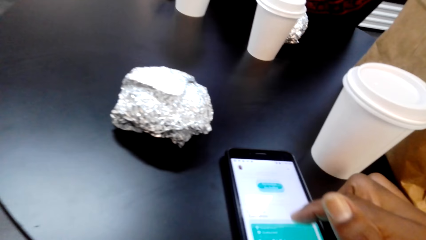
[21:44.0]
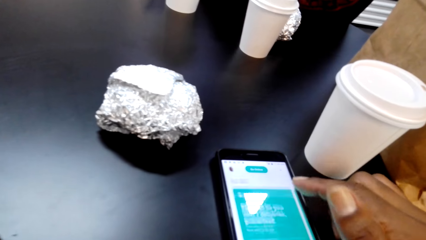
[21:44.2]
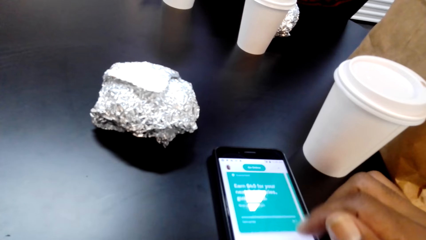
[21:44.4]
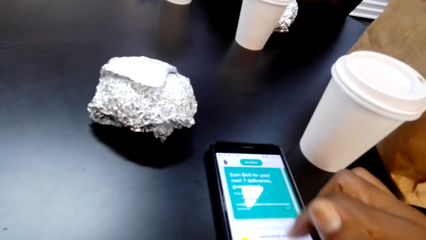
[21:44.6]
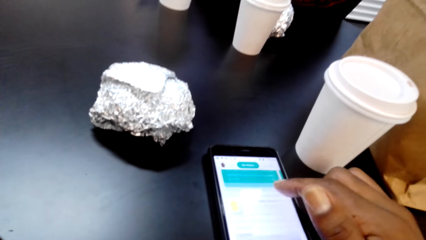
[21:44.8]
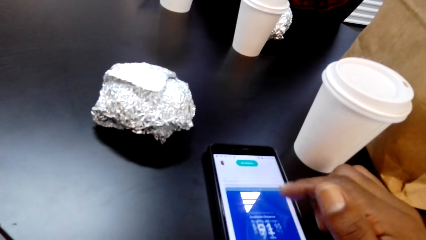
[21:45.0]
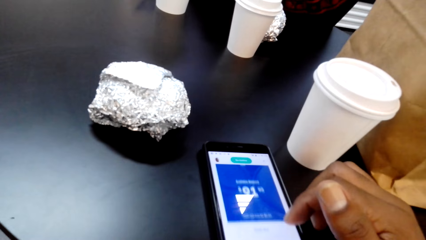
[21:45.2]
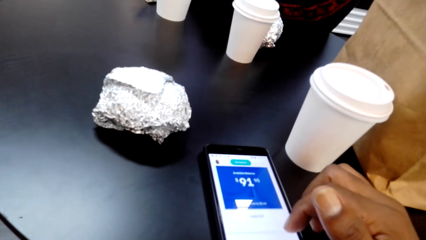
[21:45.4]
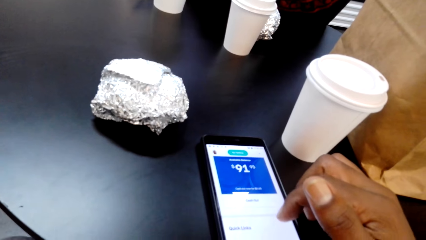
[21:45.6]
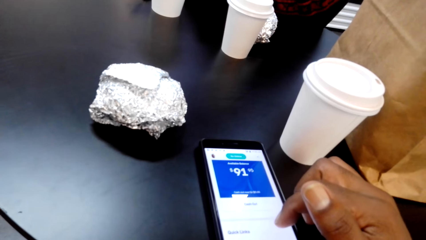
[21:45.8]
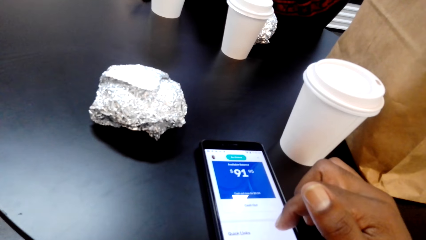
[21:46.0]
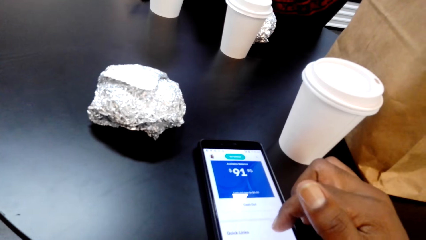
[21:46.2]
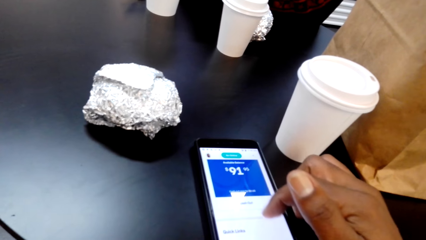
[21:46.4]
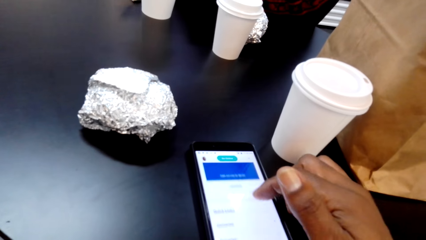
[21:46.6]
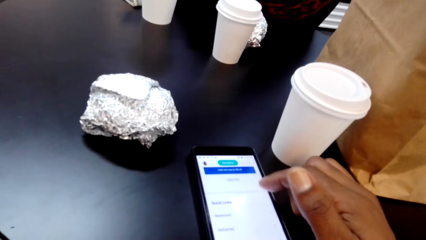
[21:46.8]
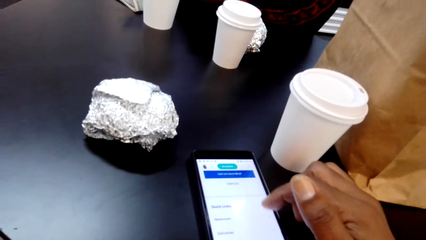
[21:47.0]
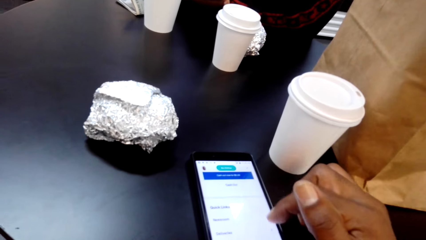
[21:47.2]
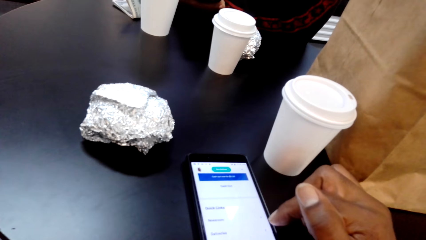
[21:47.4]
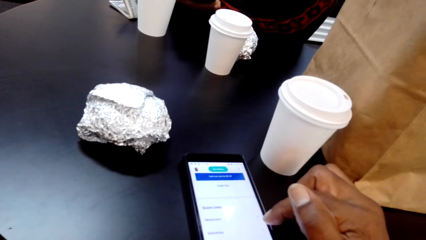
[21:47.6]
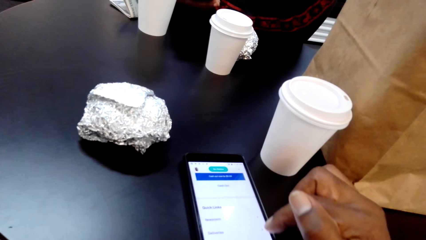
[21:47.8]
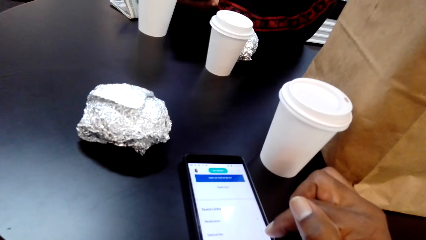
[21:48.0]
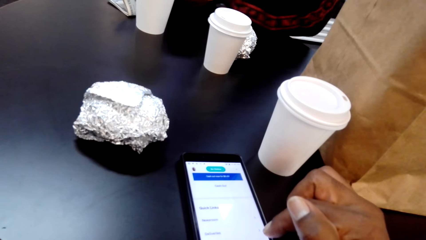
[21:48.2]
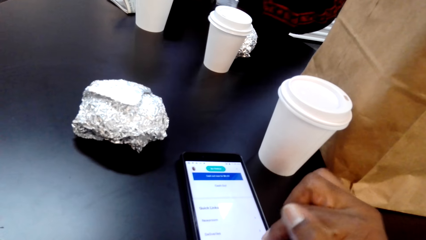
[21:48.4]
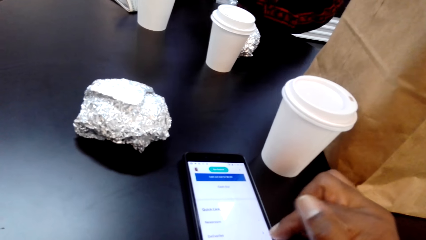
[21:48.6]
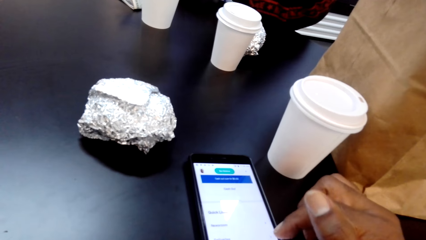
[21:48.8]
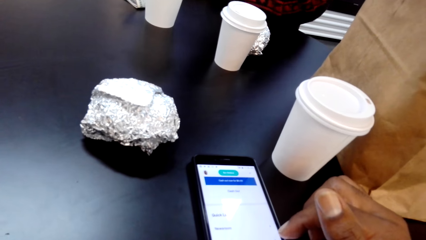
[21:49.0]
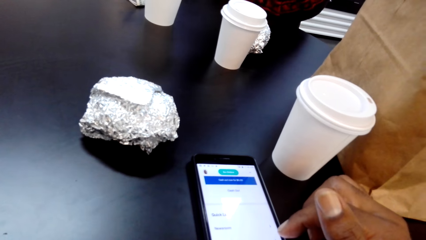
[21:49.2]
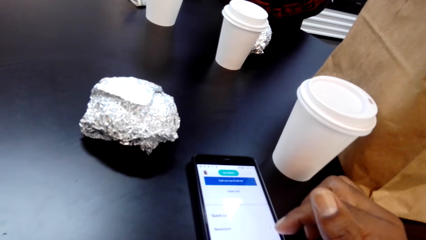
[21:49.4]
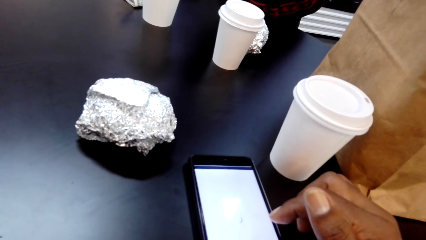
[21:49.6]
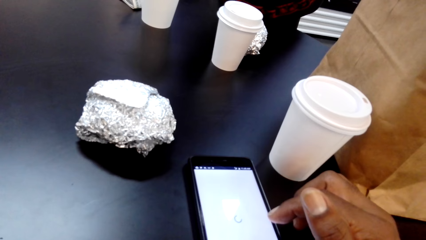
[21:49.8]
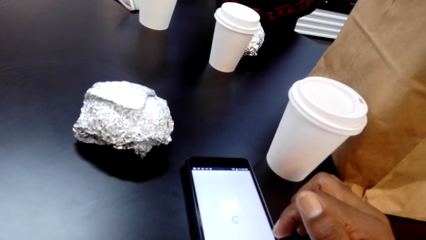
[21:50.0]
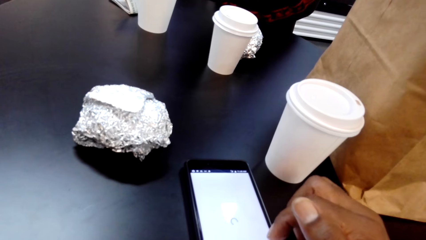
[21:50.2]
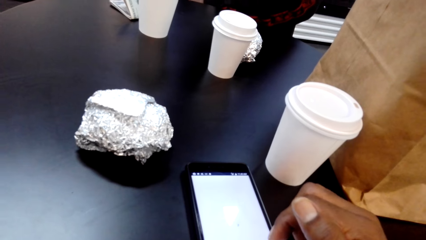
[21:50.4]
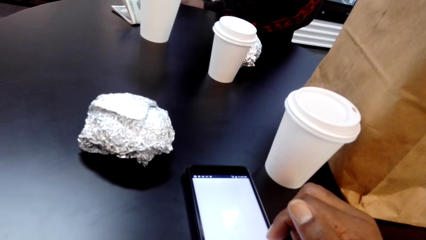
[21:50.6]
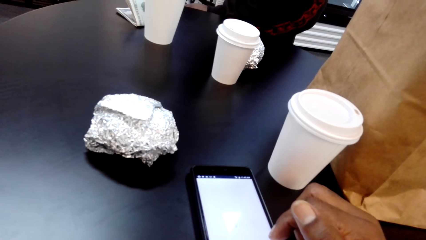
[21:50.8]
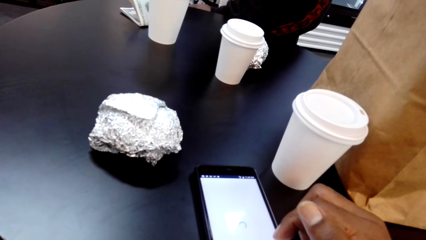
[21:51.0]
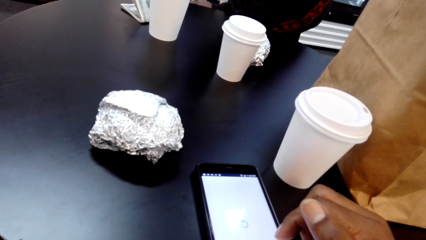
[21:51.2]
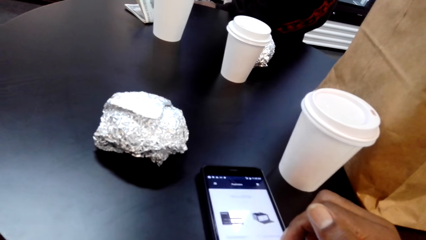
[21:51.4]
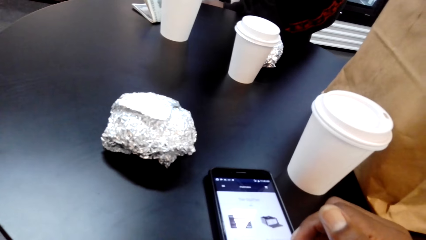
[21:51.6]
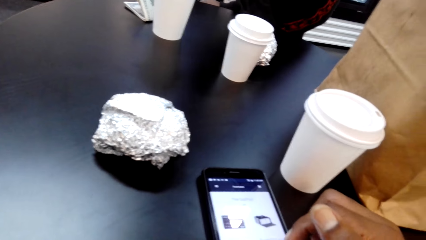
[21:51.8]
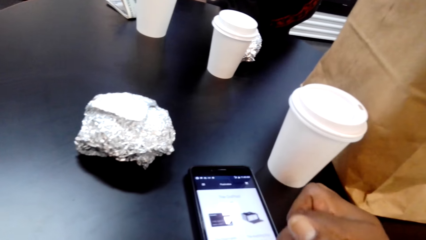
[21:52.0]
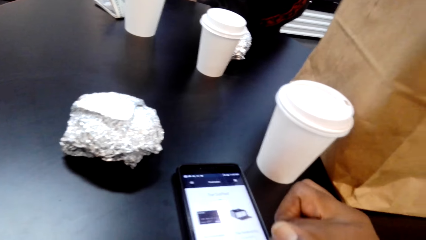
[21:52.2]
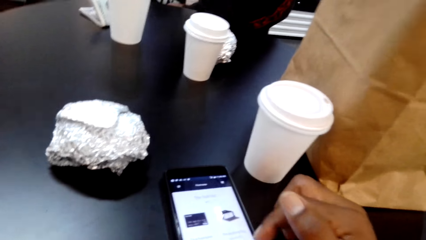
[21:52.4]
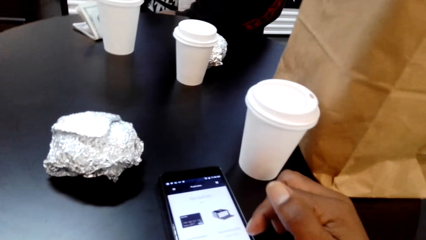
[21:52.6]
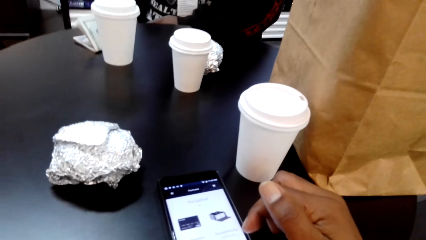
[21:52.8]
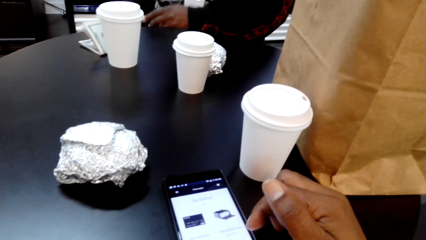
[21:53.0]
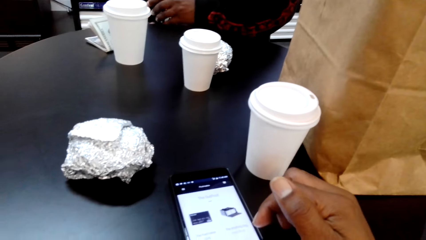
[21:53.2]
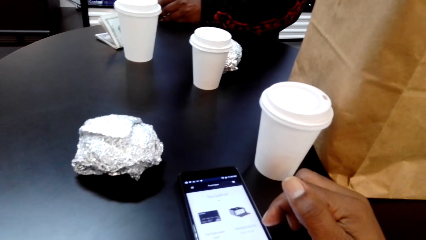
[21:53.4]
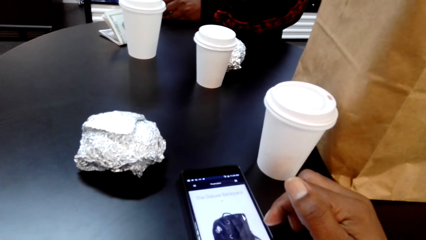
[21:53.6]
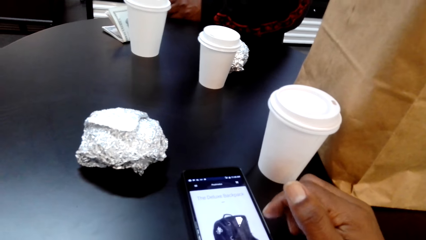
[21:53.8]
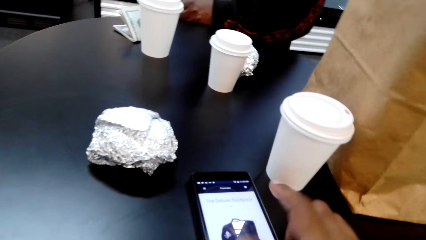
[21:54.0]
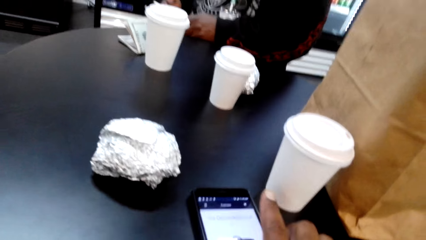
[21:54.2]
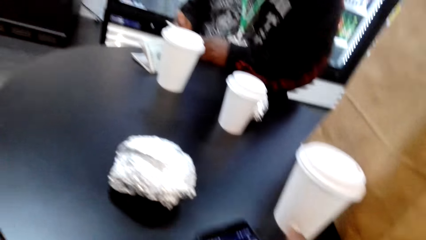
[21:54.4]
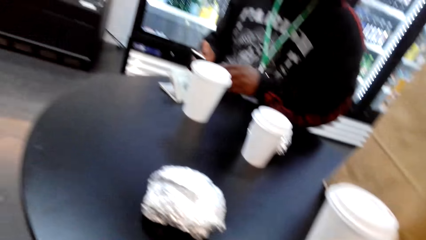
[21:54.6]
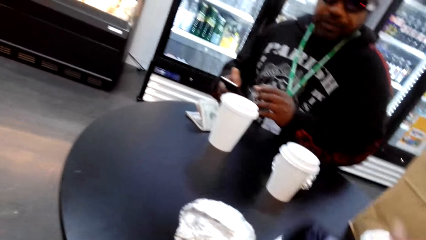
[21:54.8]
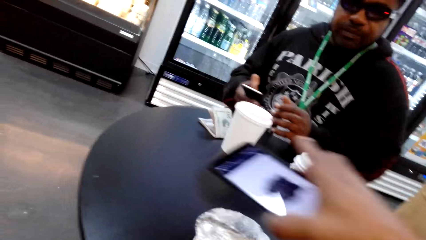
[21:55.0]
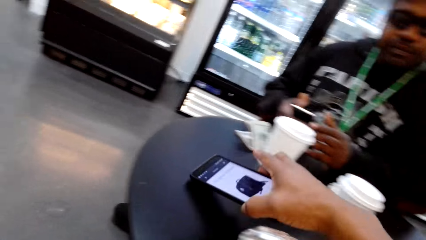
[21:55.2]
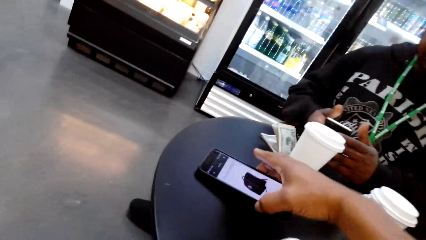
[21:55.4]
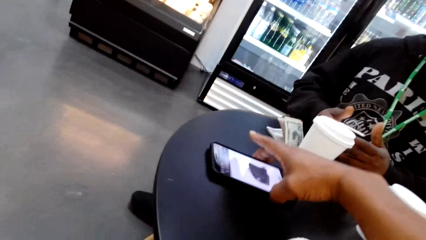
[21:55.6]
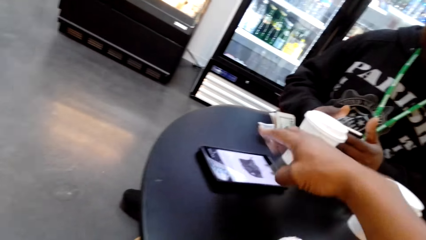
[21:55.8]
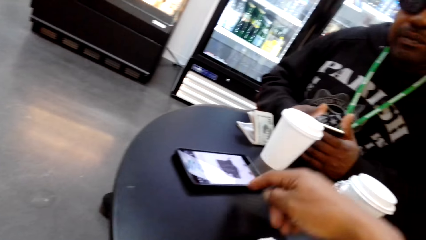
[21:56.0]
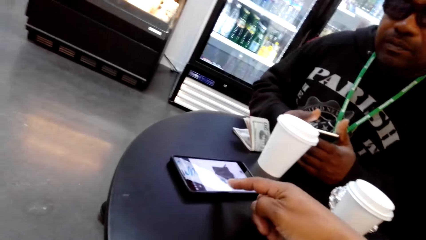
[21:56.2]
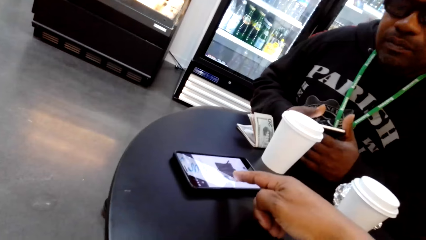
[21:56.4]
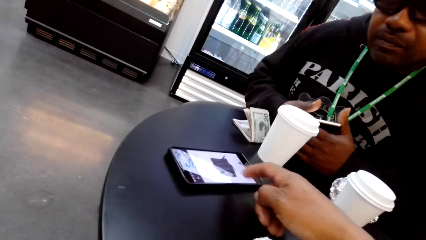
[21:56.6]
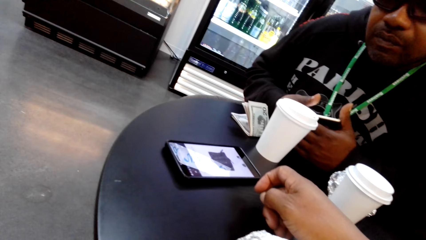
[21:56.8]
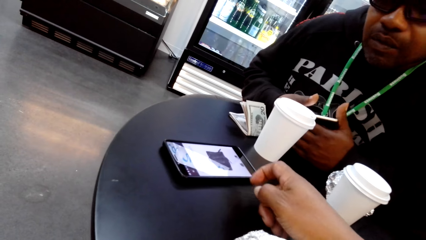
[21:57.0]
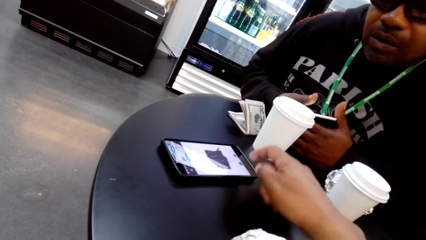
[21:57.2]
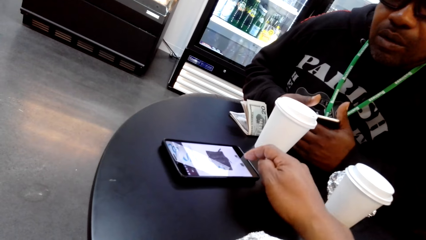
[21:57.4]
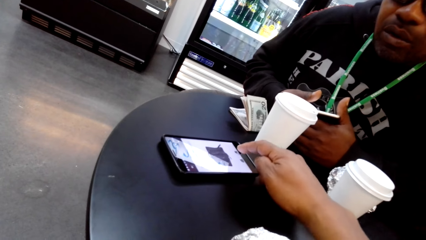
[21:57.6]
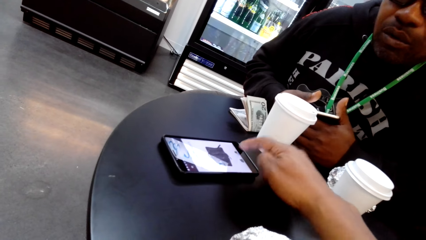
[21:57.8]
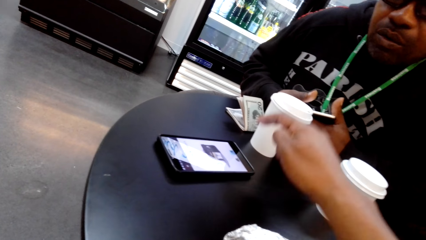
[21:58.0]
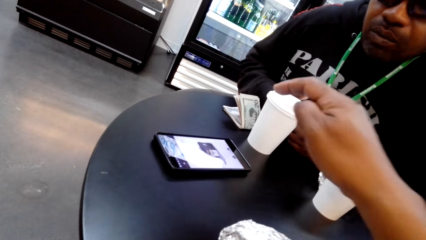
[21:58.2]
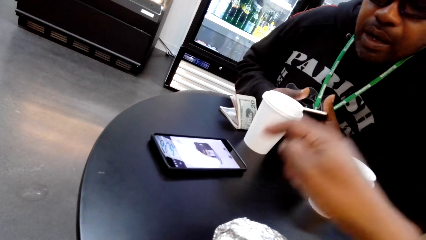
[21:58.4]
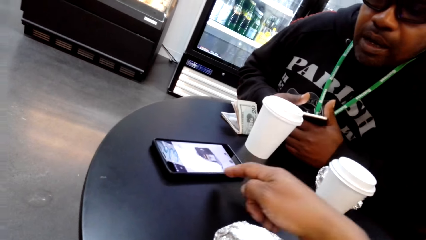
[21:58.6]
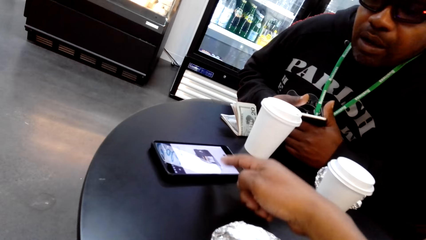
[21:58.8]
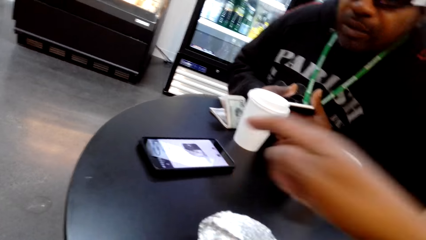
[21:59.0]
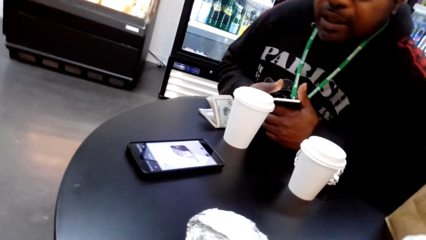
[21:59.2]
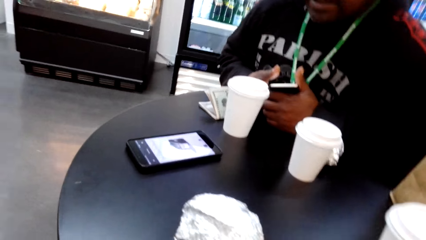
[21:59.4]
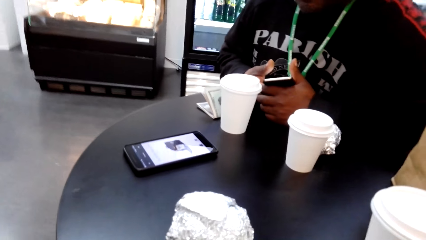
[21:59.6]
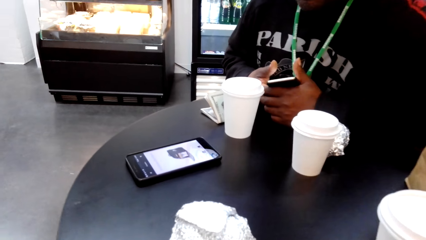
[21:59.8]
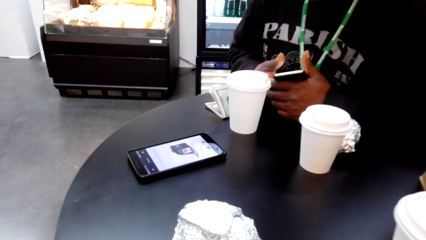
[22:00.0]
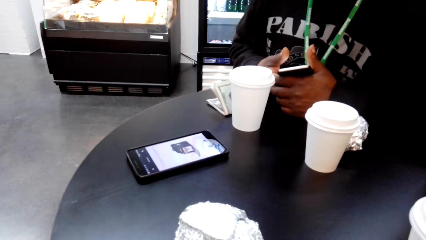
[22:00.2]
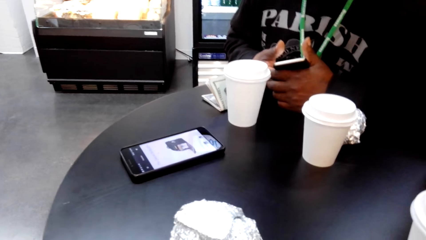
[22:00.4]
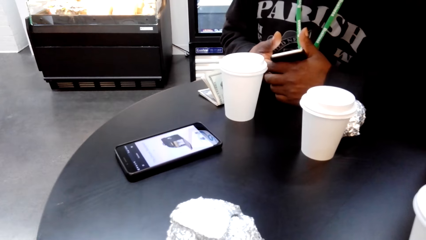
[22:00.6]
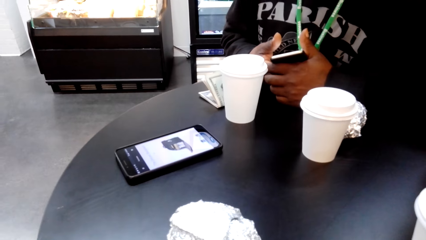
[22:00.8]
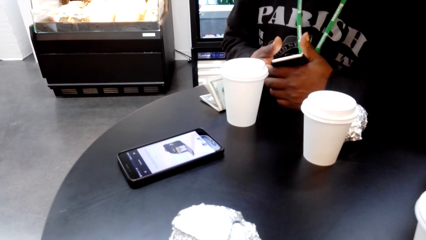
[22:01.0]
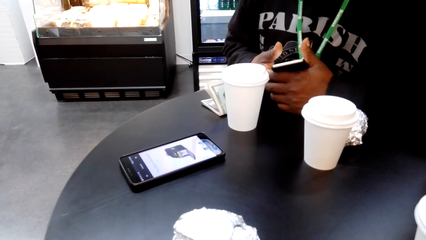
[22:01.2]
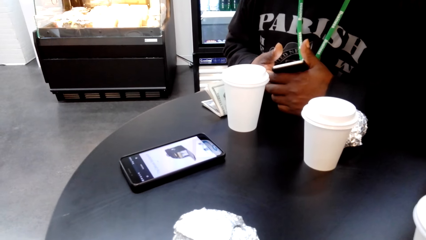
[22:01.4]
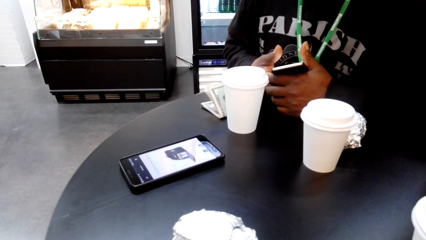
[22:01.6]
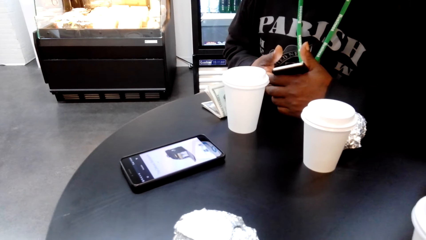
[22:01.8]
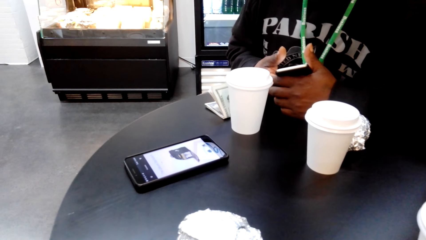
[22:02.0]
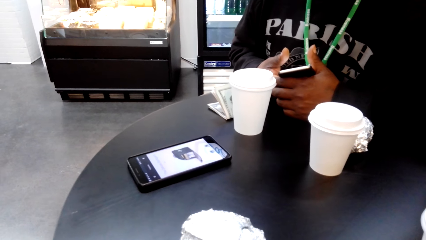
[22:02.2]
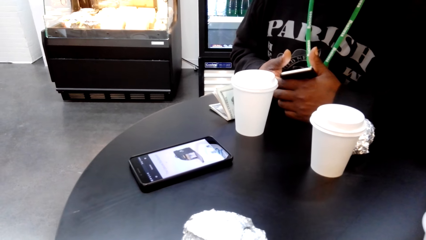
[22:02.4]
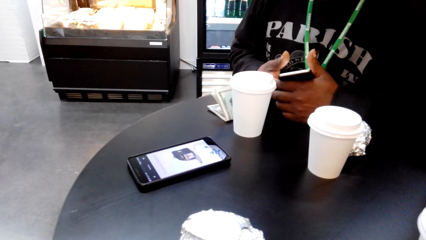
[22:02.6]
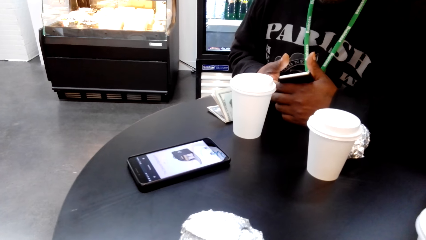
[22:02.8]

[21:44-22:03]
The camera wearer raises his hand. He scrolls his phone. He dialogues with a man. He picks up the phone. He drops the phone. He shows the man a picture on the phone. The man stares at the phone. The camera wearer speaks to the man. The man speaks to the camera wearer.
